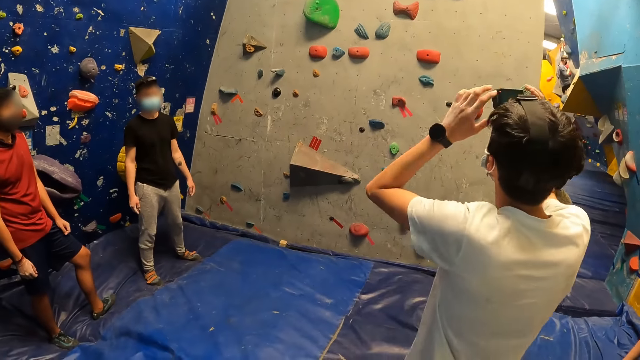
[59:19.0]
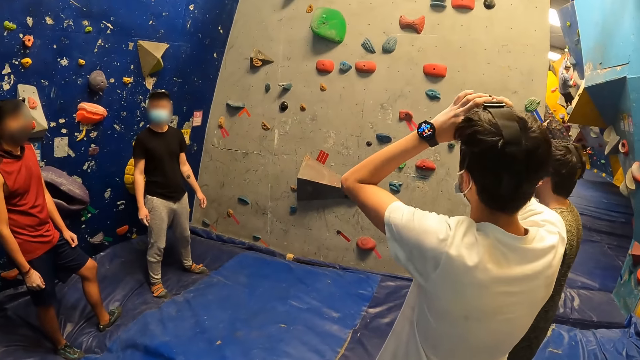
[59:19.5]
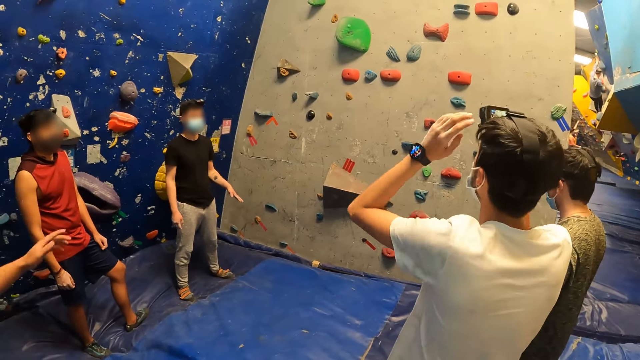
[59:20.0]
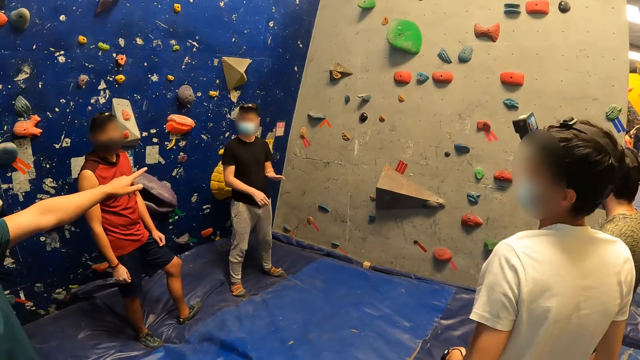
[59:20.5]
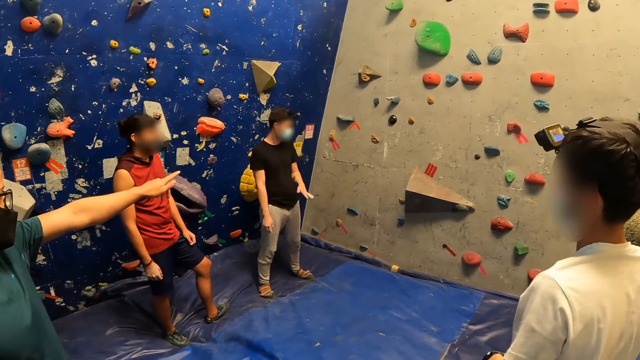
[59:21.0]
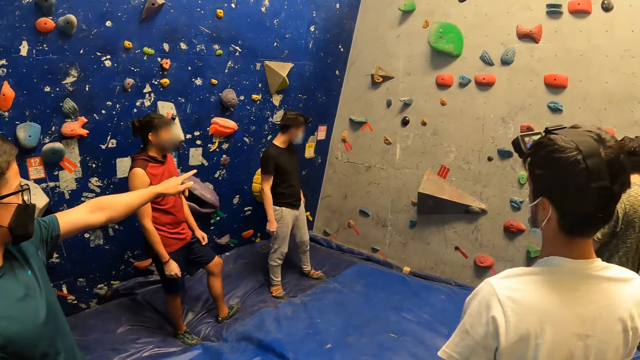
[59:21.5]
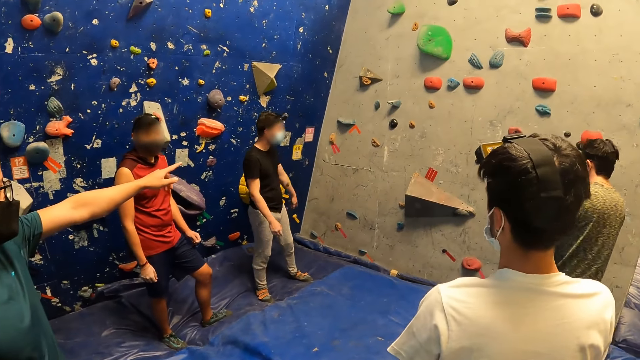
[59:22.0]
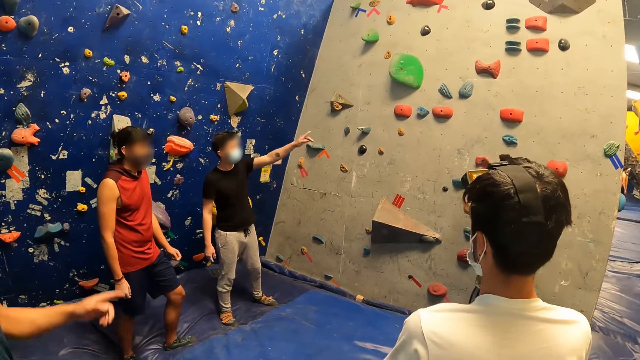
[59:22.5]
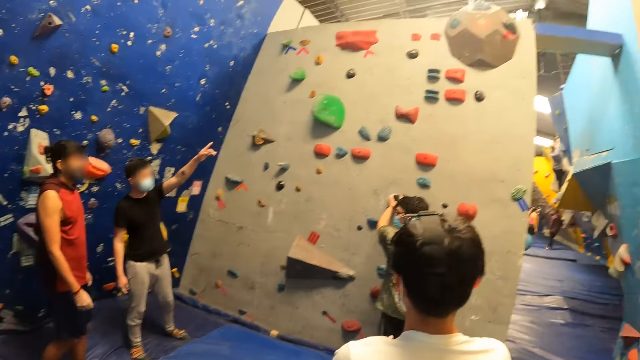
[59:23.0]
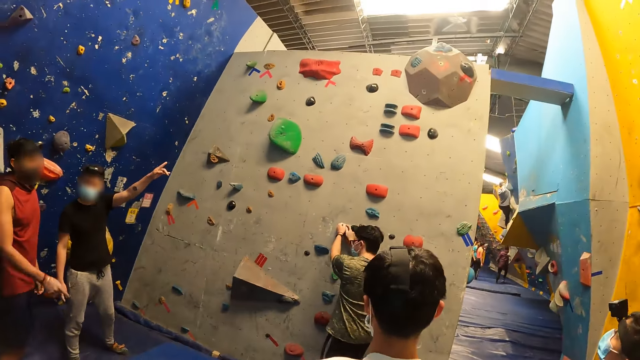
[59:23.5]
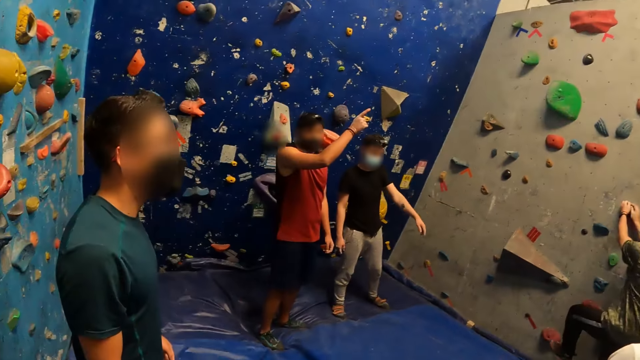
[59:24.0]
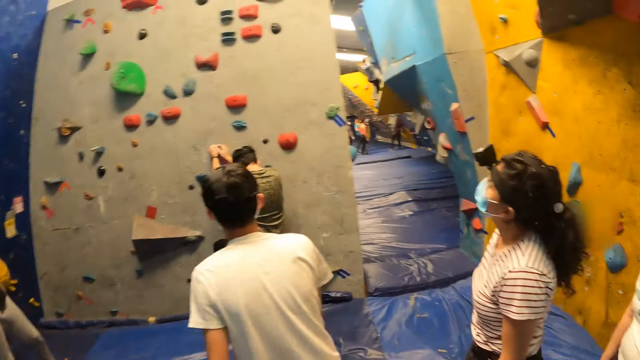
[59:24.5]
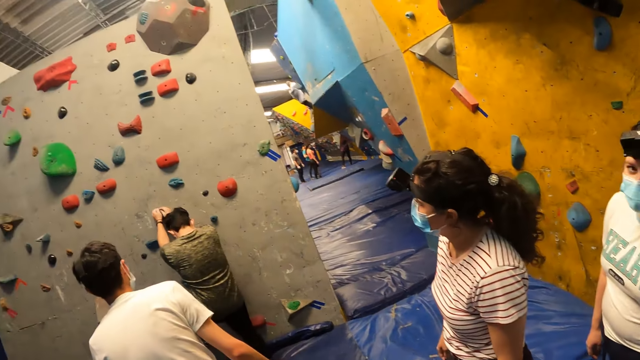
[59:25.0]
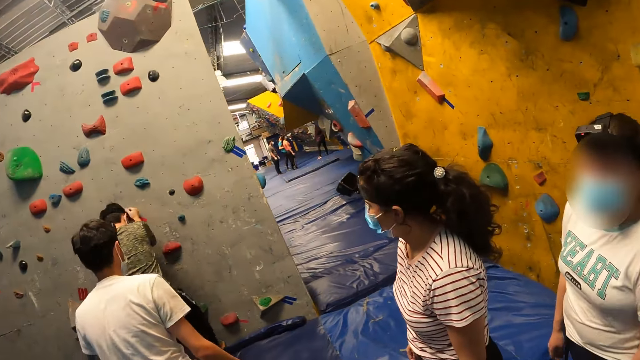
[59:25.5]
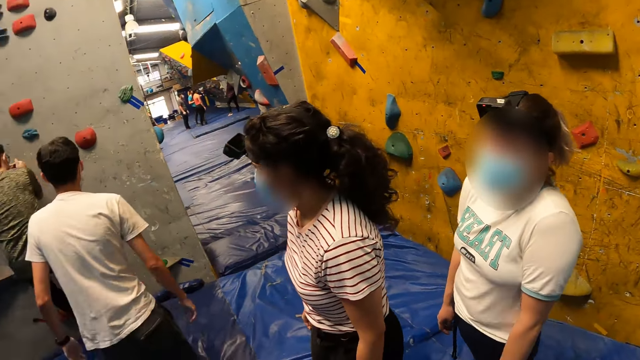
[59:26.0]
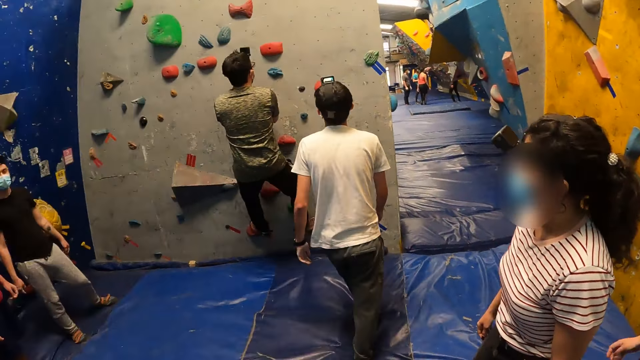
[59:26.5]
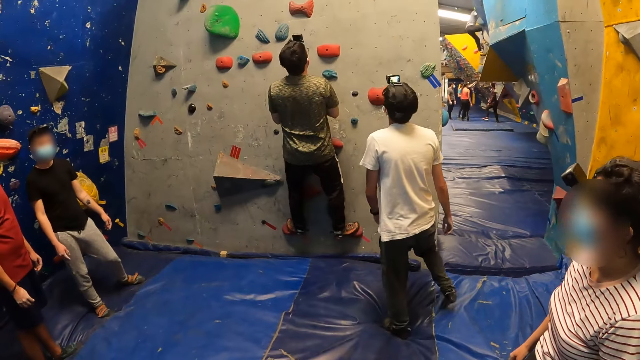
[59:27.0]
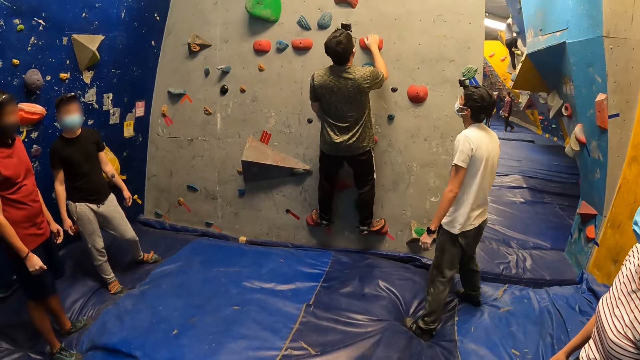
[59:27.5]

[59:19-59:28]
A man adjusts his camera with his hands and looks at the rock. Another man interacts with the first man, a third man, a fourth man and a fifth man. The first man lowers his hands. The fifth man moves towards the wall. Another man points at the rock. The fifth man holds a rock on the wall with his hands. He climbs the wall with his hands and his legs. Another man points at the rock. The first man moves towards the fifth man on the wall. He moves around.

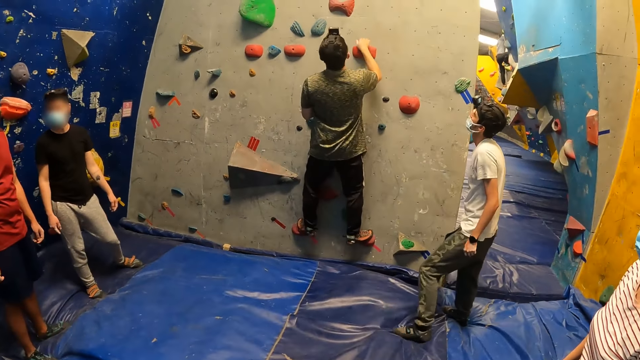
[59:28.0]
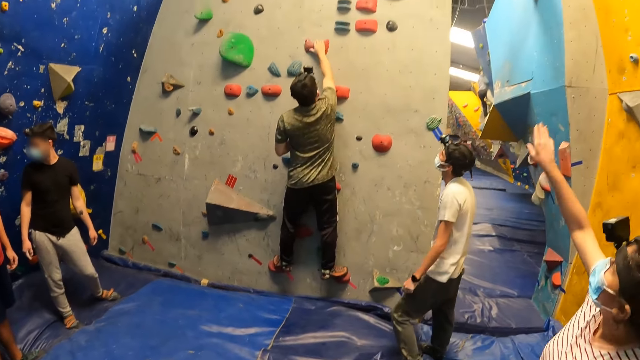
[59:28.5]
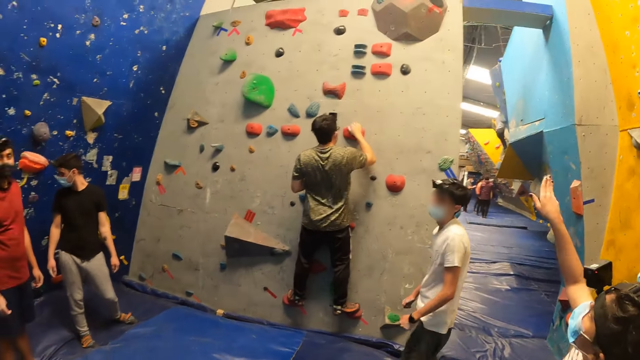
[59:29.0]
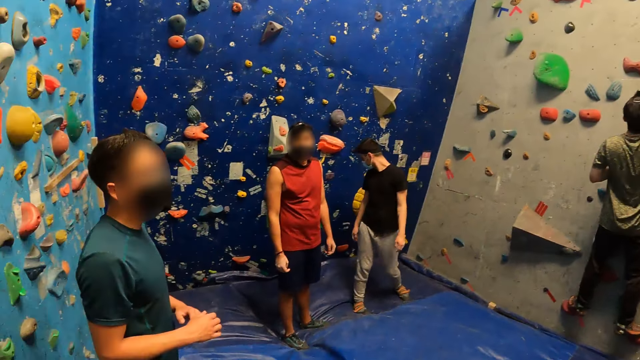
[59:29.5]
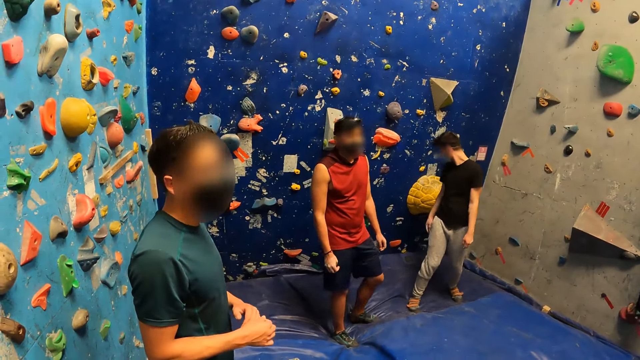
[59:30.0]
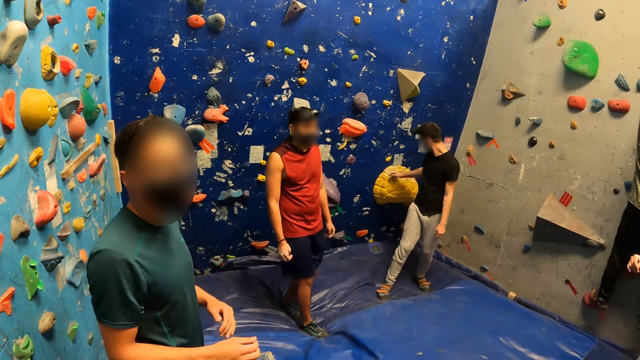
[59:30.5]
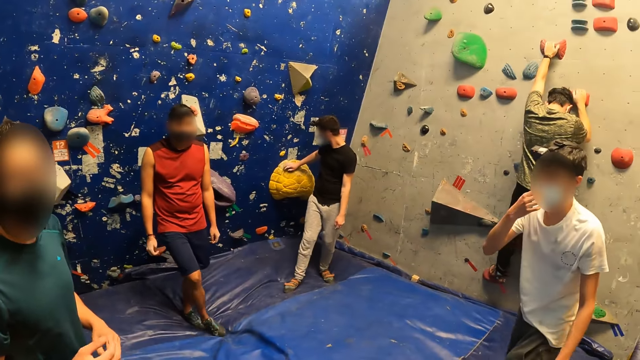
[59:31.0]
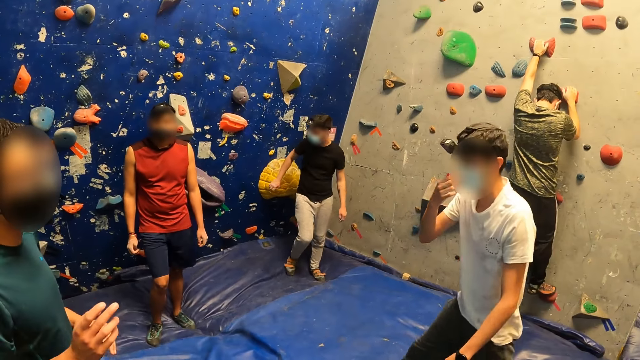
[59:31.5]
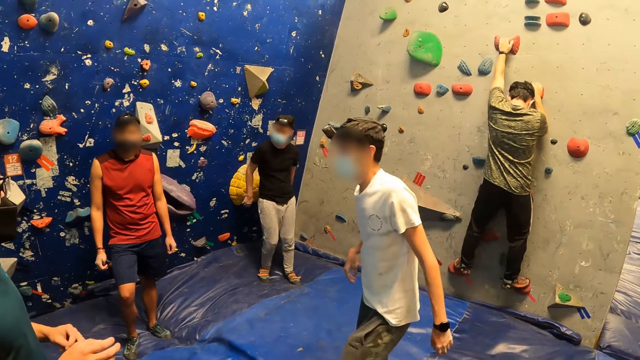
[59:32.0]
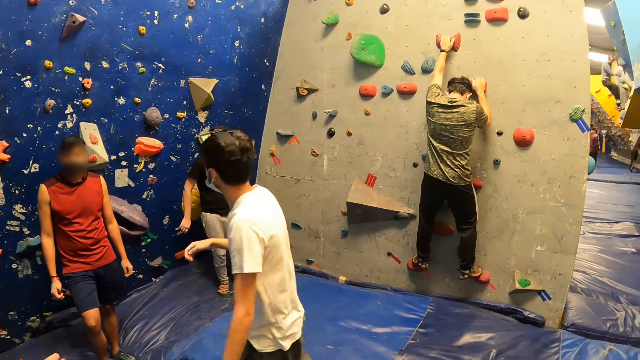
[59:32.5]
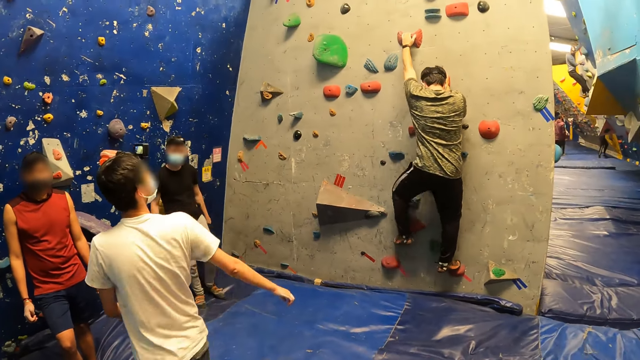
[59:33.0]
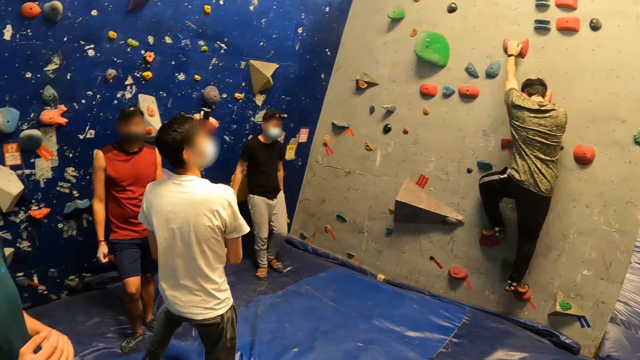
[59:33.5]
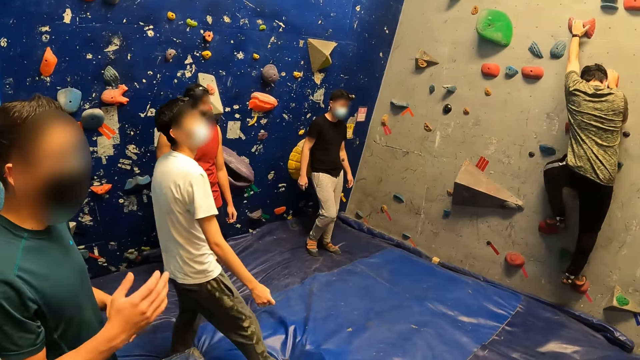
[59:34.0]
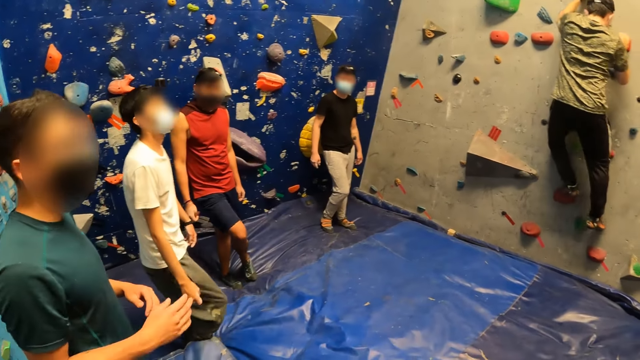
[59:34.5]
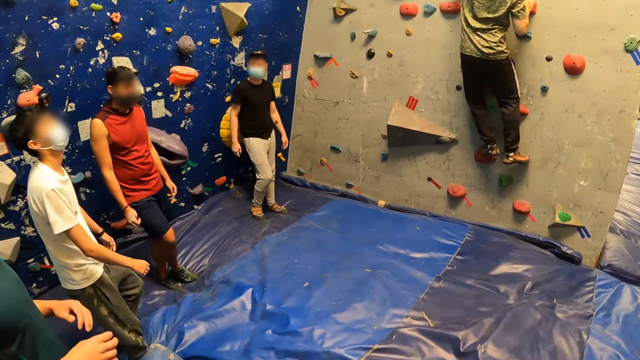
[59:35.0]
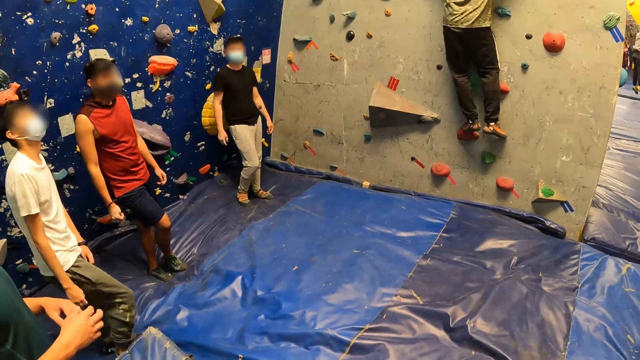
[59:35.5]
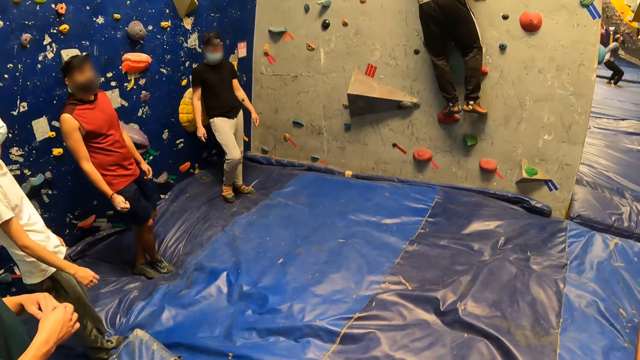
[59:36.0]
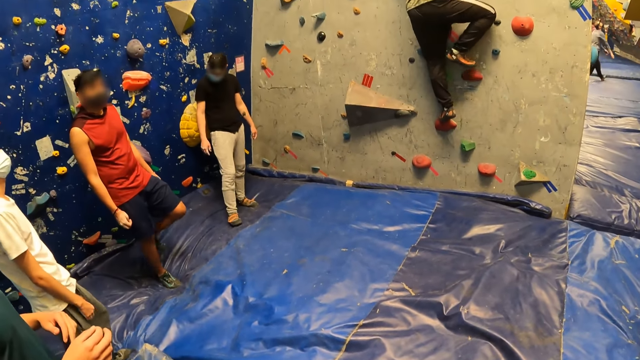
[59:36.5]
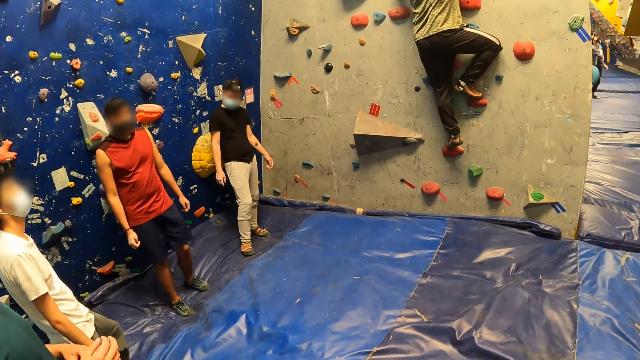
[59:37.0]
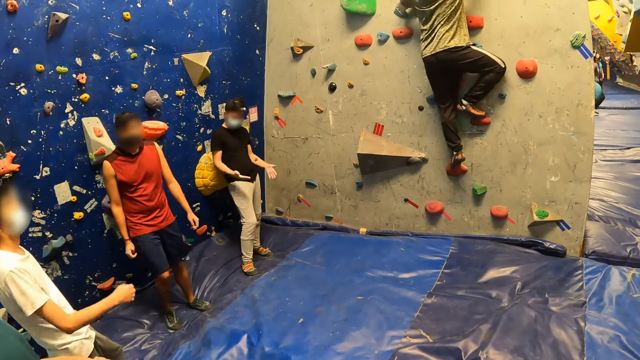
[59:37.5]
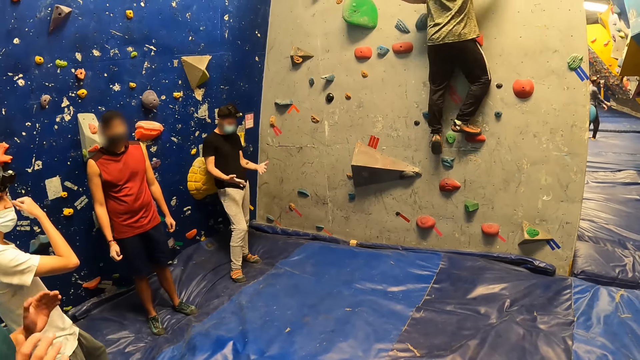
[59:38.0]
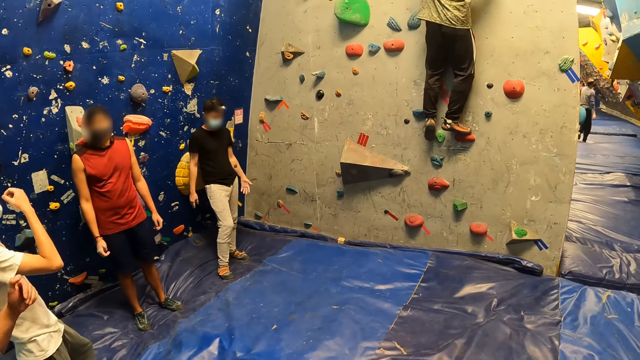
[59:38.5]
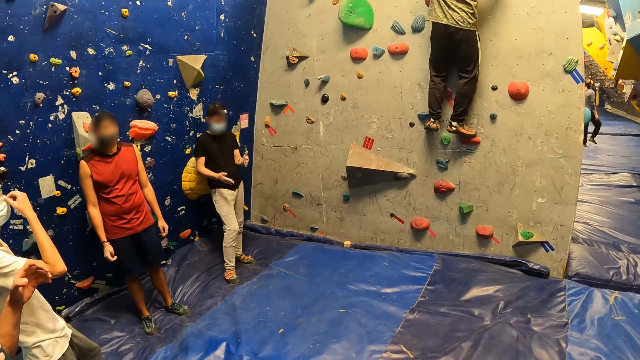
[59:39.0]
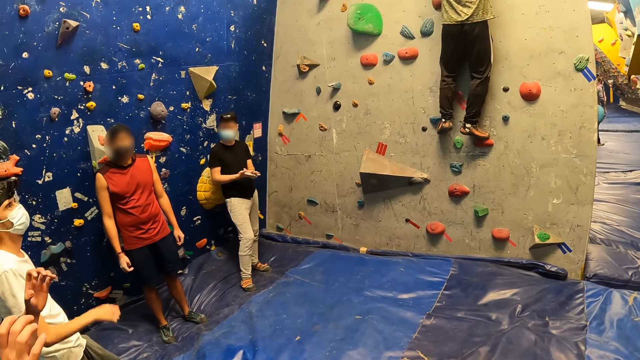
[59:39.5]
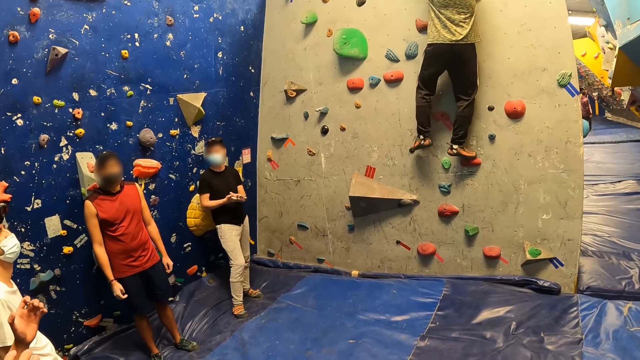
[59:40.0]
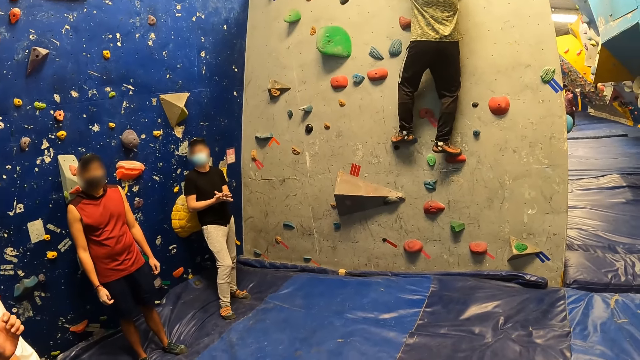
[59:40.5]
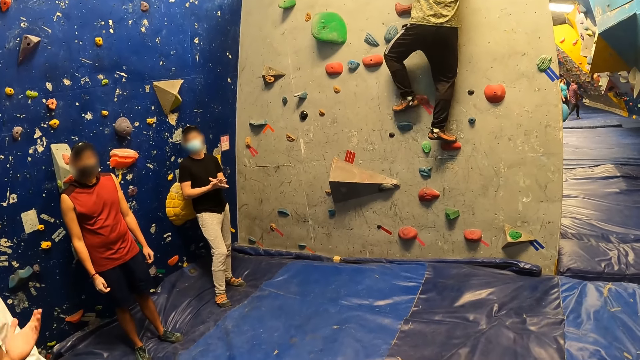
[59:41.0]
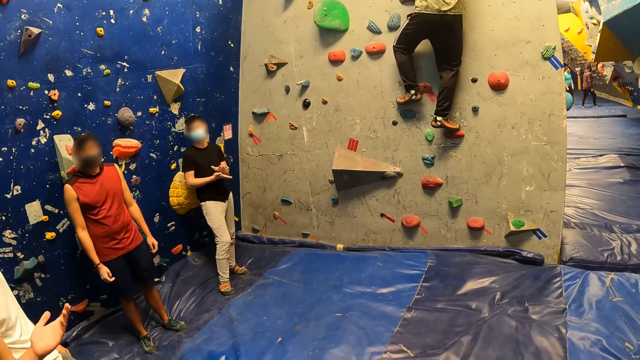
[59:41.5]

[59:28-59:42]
A woman gesticulates with her right hand. A man touches a big yellow shell on the wall with his right hand. Another man moves towards a third man. The third man gesticulates with his hands. The first man leans on the big yellow shell on the wall with his back. A fourth man adjusts a mask and moves his hand. The third man gesticulates with his hands. The camera wearer looks around. The first man looks at the hands. The fourth man adjusts the mask. The first man claps his hands. The fourth man lowers his hand.
